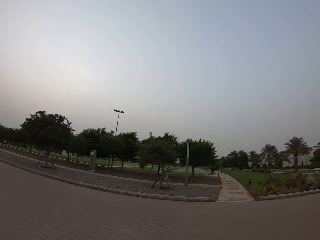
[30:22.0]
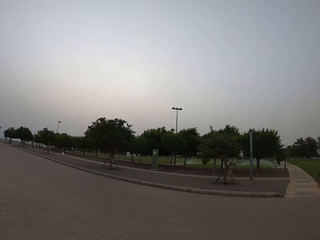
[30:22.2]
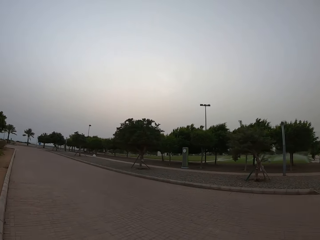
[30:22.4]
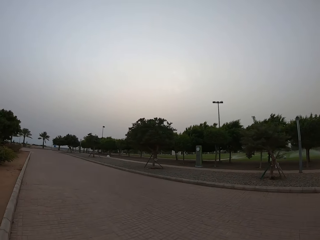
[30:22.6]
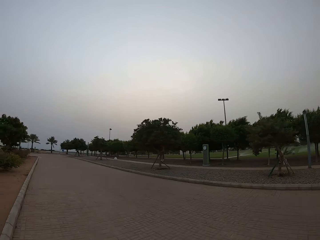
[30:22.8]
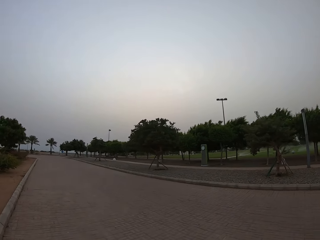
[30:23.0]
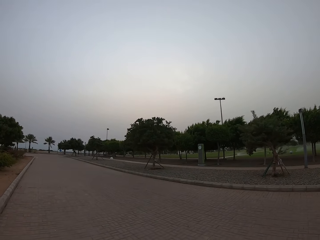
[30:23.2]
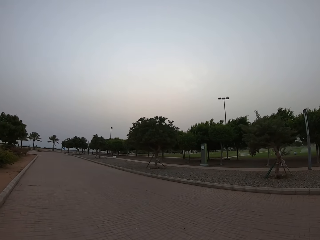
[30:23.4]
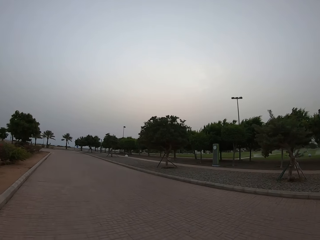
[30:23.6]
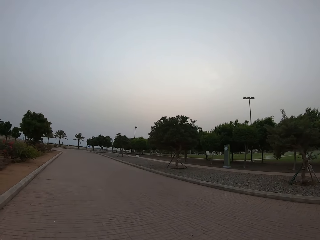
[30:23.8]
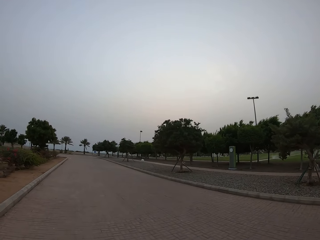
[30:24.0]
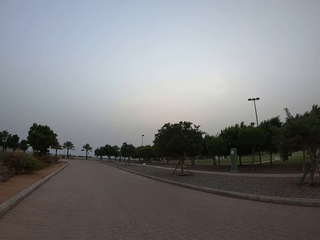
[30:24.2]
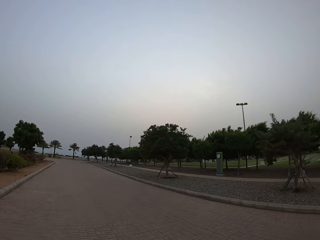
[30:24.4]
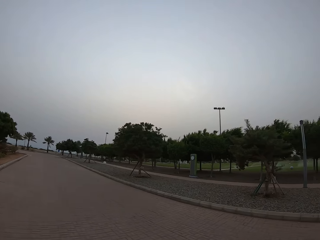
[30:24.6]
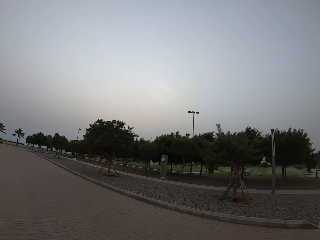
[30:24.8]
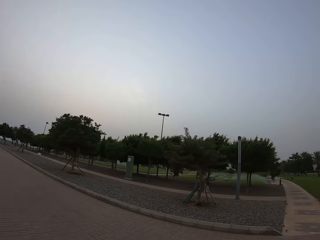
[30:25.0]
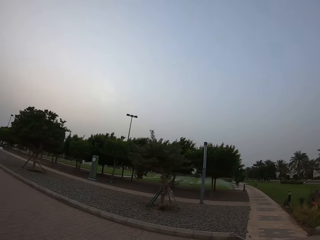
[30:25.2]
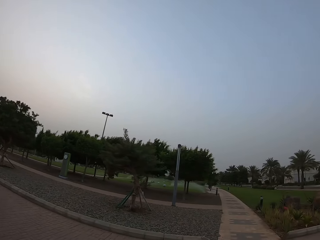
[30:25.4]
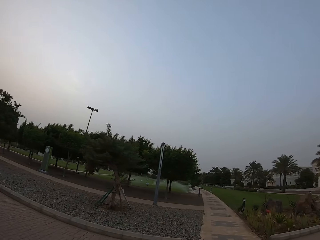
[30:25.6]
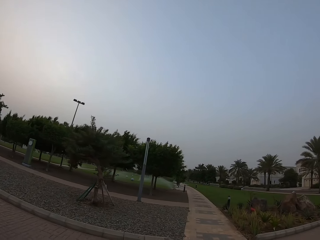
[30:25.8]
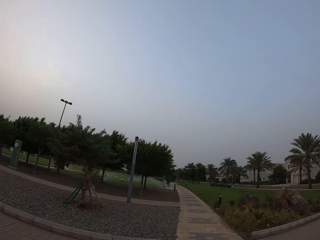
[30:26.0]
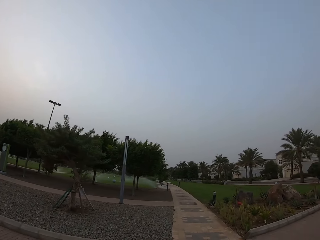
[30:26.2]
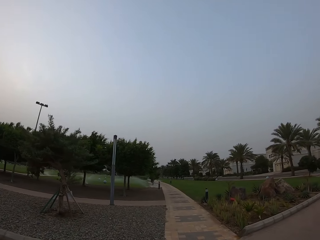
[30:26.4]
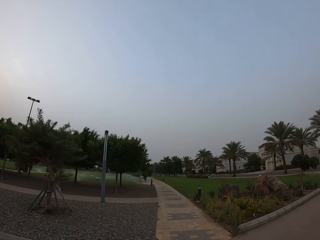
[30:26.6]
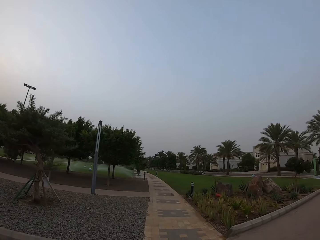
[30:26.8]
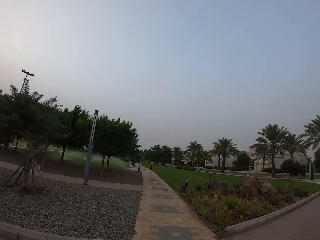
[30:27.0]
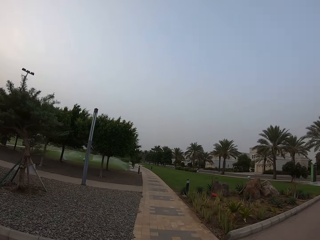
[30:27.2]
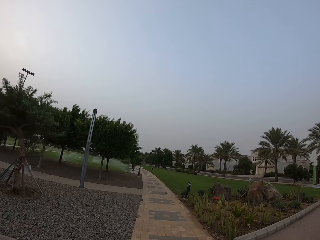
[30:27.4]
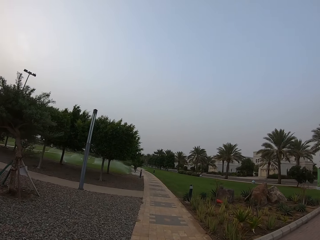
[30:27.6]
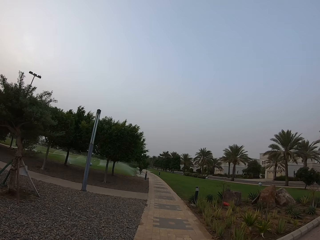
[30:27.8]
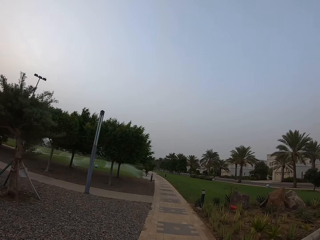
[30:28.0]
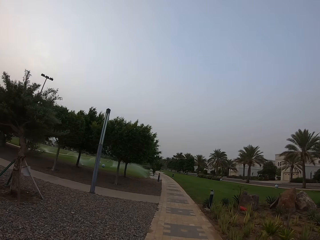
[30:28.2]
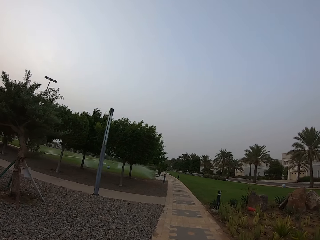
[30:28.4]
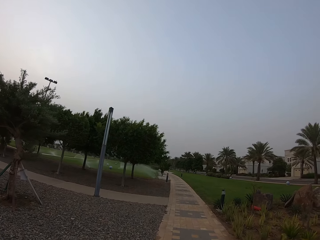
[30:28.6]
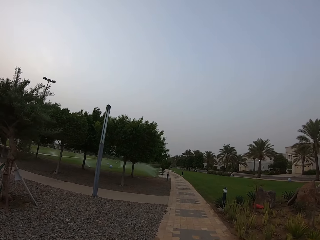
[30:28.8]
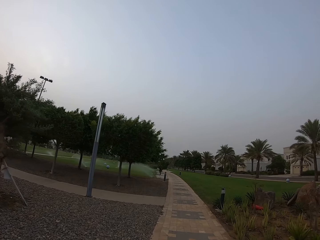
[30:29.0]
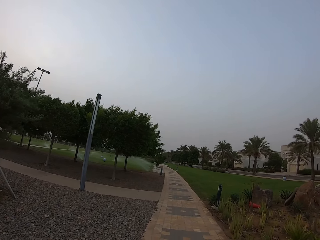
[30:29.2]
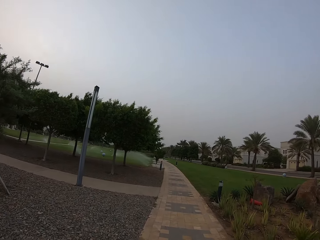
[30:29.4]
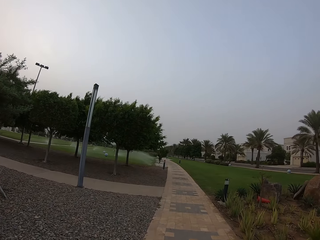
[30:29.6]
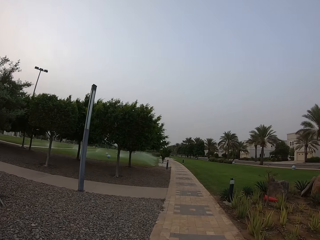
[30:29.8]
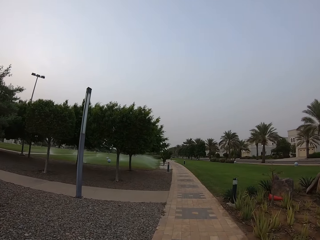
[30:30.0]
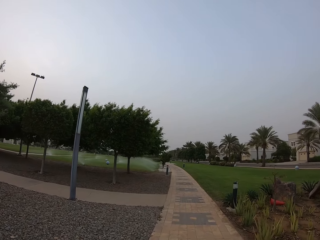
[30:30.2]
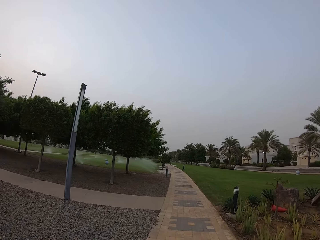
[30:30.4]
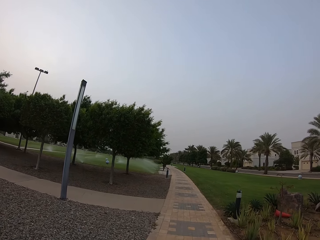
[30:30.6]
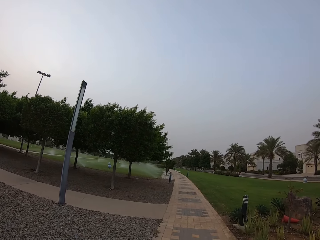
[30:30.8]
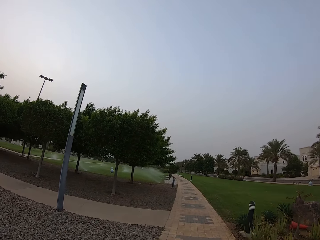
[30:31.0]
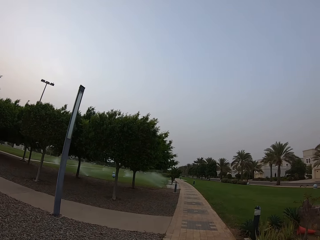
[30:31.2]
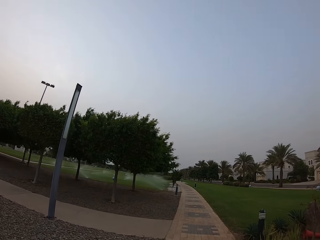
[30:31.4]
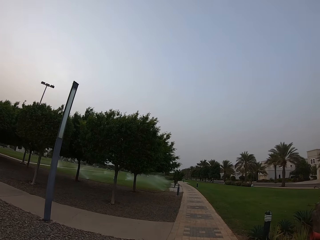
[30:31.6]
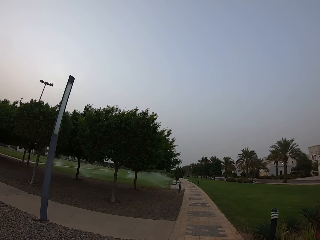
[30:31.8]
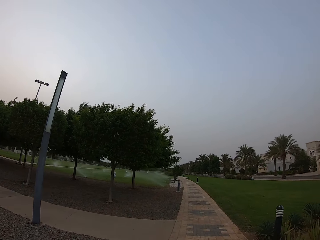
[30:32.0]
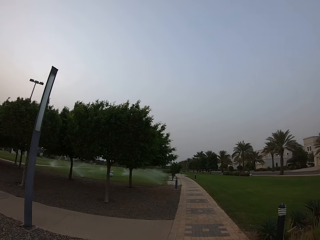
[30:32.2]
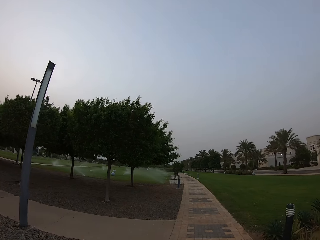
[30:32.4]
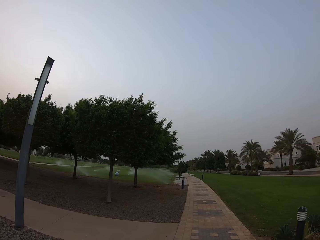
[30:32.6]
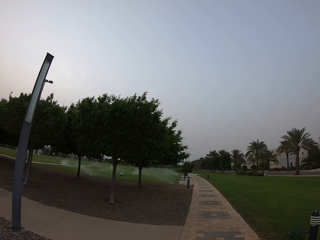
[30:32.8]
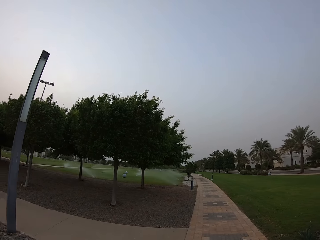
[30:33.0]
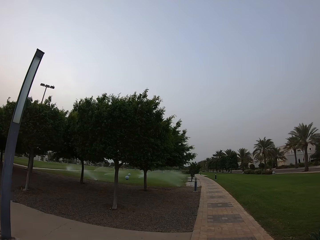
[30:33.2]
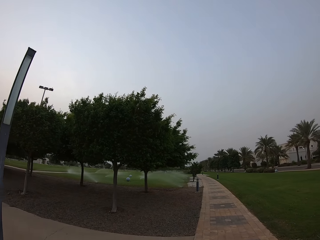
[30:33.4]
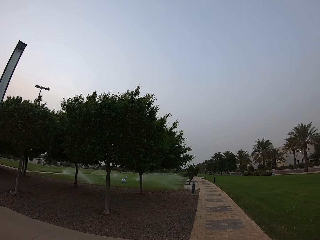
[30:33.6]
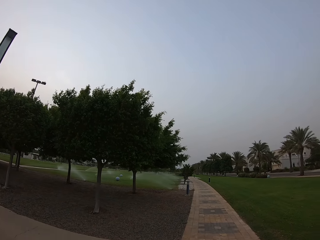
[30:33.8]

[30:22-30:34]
The camera wearer looks on the road. They cross the road. They walk on the walkway.

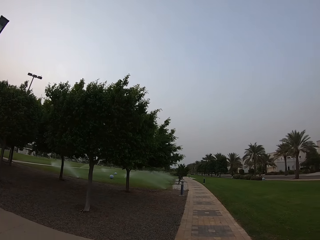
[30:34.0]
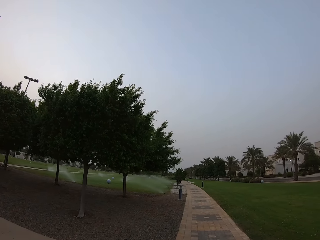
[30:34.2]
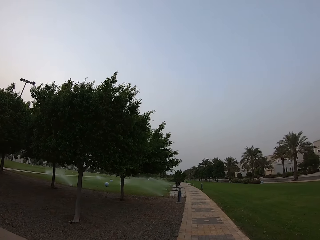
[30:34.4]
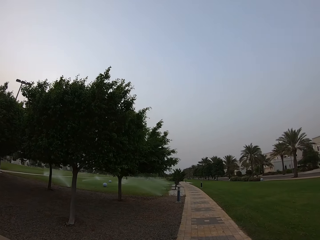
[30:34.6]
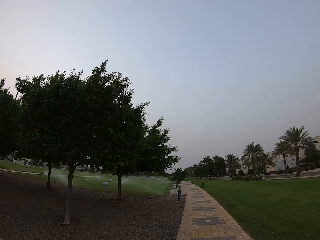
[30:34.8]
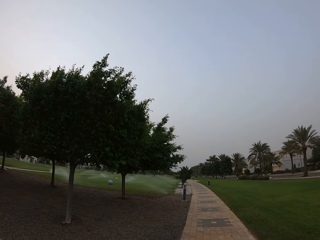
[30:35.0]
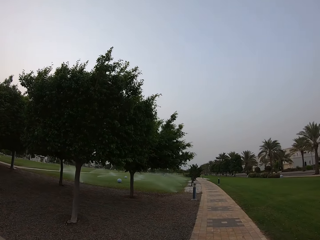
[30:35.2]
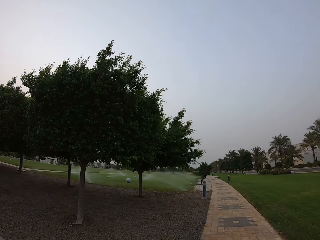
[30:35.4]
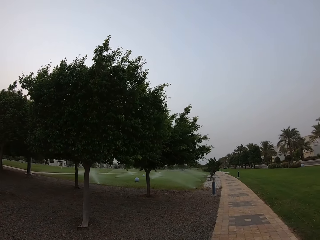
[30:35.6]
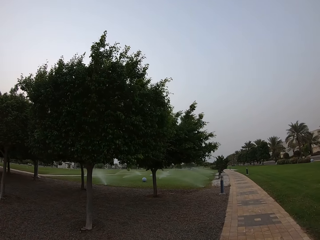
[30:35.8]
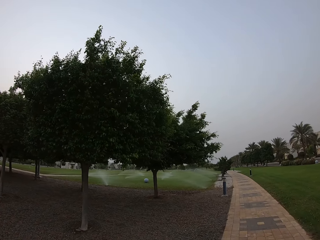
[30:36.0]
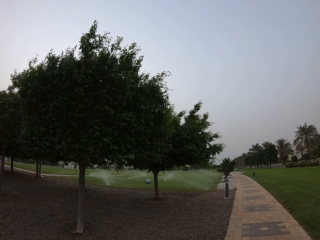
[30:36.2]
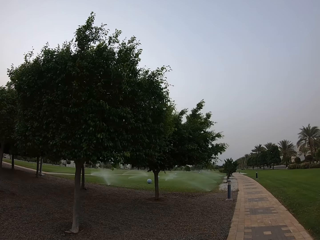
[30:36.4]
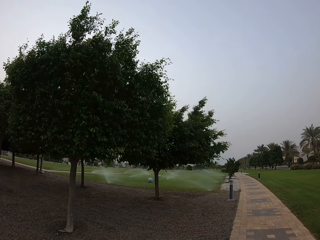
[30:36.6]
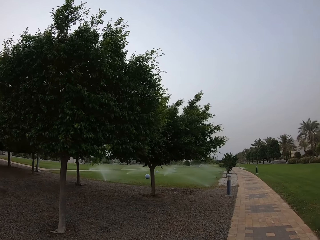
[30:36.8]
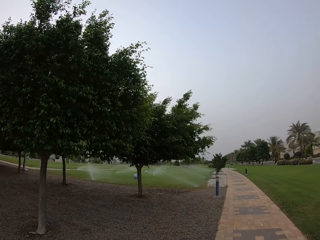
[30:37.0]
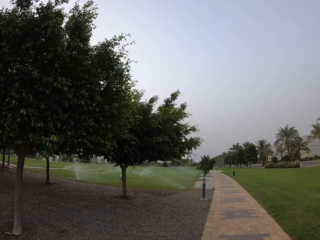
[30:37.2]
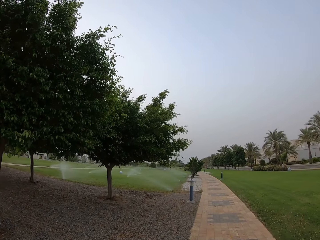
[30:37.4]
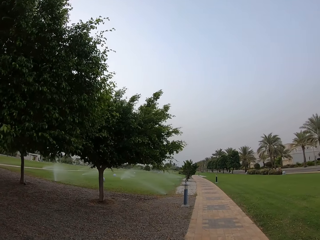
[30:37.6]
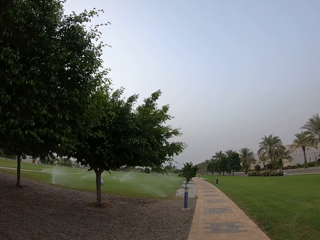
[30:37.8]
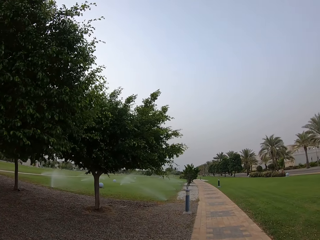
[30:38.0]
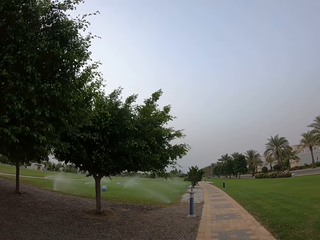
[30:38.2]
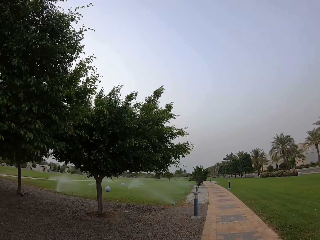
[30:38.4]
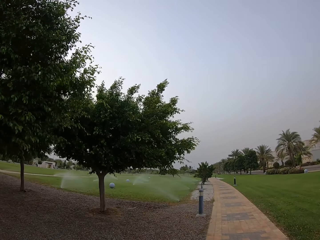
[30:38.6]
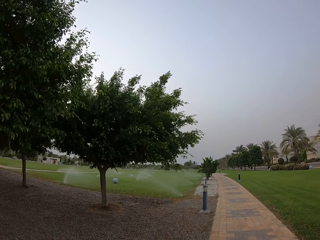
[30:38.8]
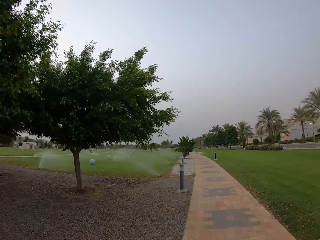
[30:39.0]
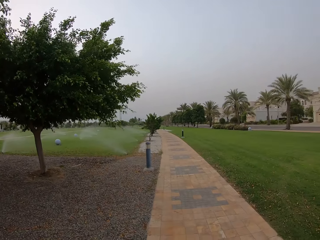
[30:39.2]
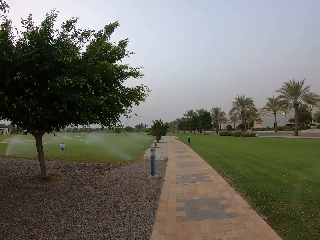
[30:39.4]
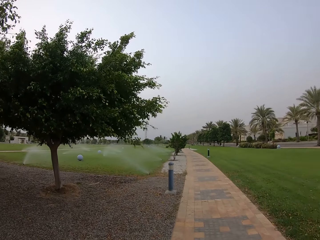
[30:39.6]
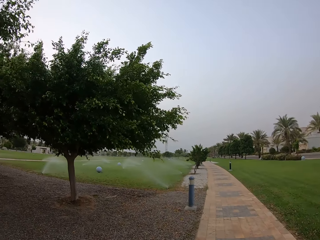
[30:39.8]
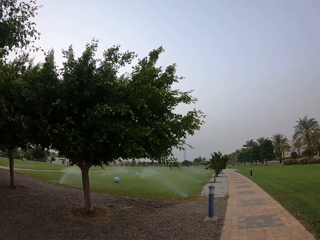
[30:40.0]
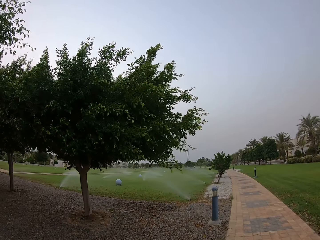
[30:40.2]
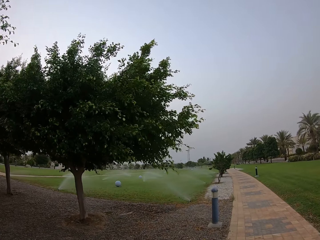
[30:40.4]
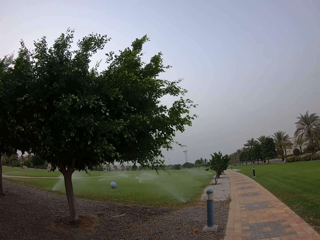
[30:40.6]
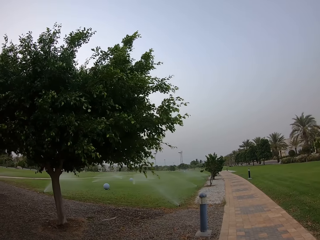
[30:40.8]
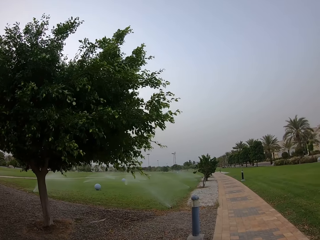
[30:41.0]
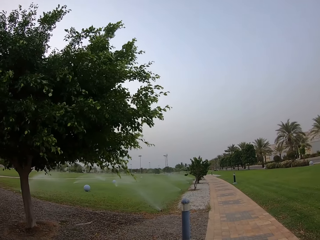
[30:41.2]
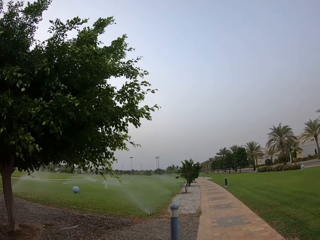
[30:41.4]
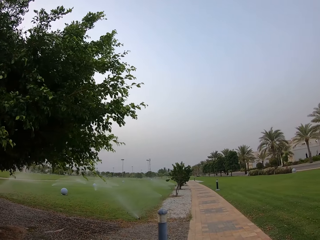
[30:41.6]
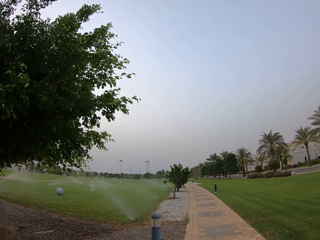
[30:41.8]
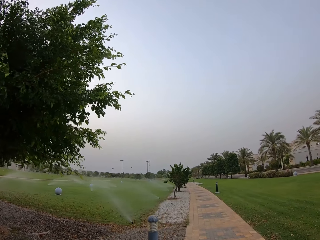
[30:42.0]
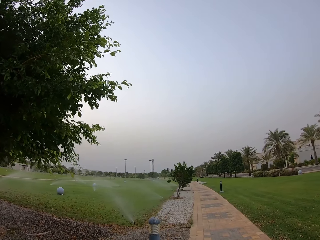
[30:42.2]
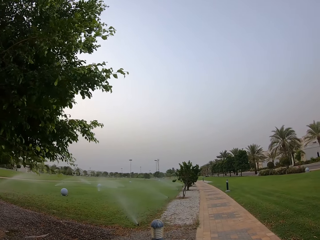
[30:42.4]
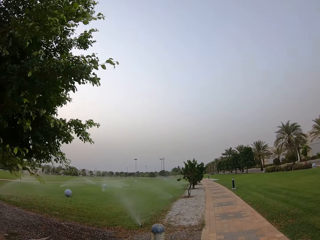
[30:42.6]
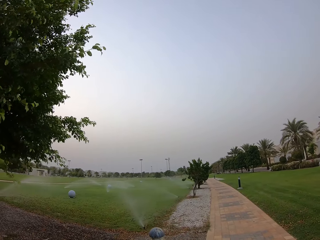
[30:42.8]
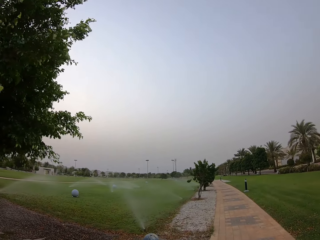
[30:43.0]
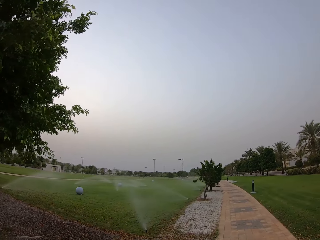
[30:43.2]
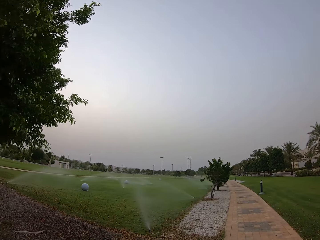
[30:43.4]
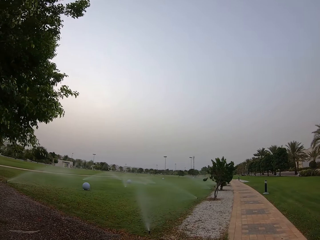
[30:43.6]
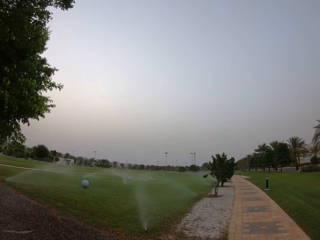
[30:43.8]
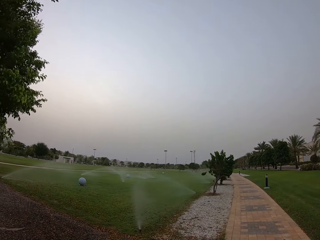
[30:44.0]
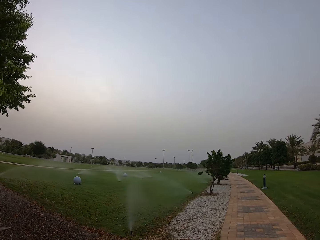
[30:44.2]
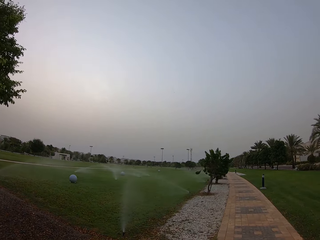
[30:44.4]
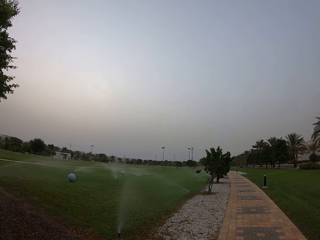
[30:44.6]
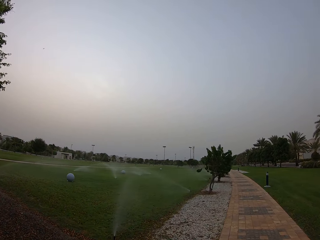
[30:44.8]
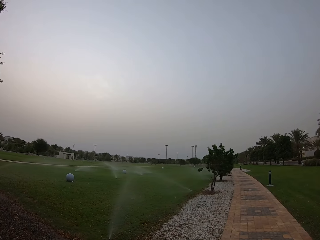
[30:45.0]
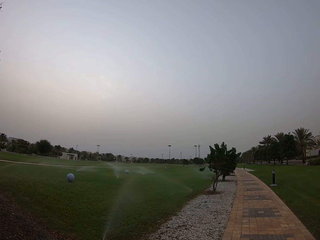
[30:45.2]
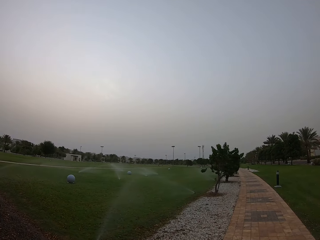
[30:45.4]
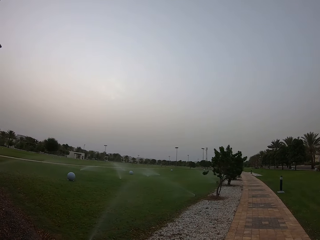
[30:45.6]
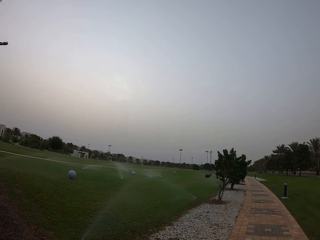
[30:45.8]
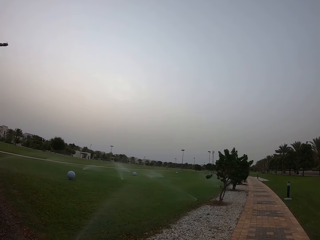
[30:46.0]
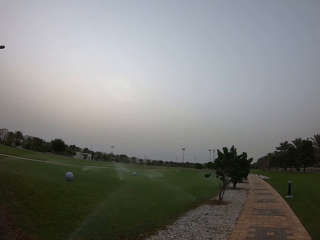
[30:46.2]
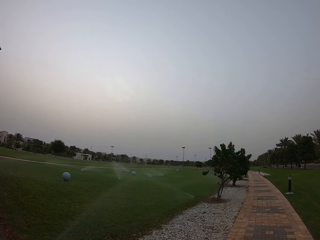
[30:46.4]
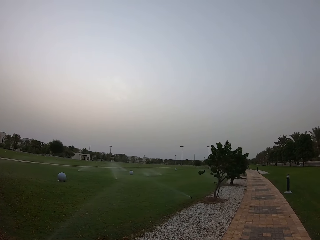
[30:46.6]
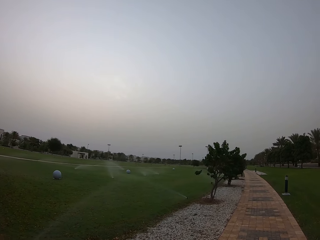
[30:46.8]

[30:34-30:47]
The camera wearer walks on the walkway. They look at the spraying water.
